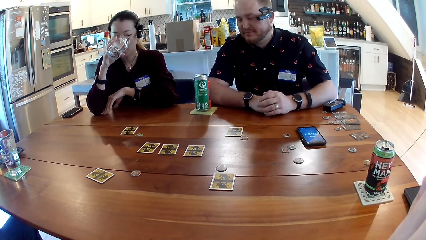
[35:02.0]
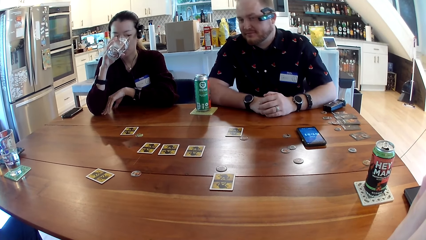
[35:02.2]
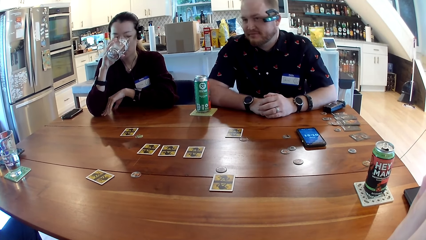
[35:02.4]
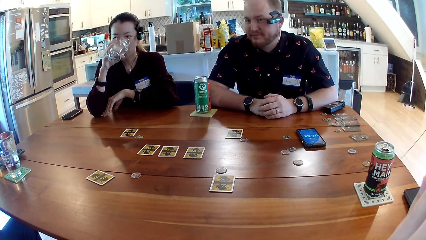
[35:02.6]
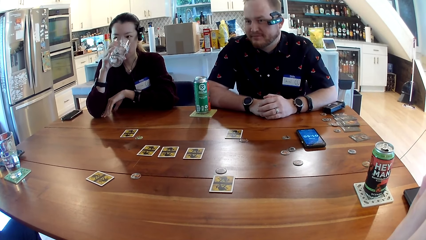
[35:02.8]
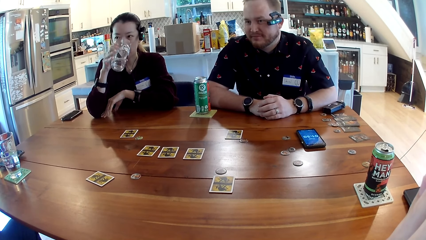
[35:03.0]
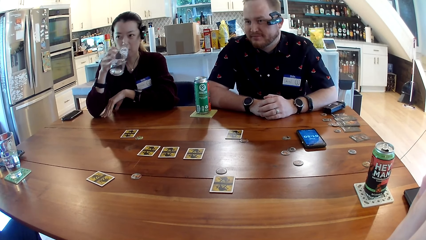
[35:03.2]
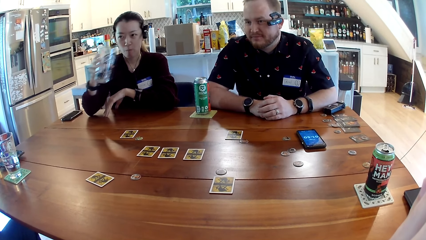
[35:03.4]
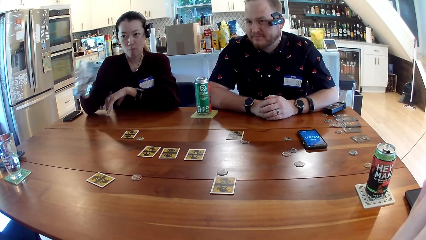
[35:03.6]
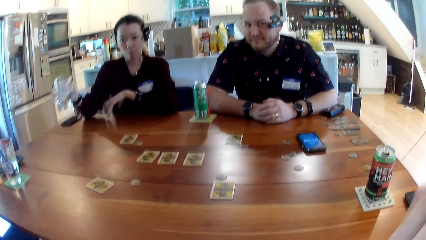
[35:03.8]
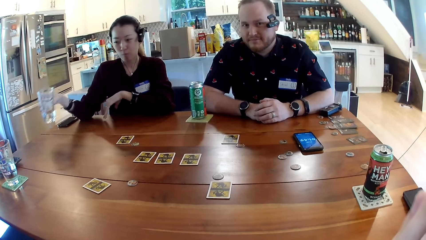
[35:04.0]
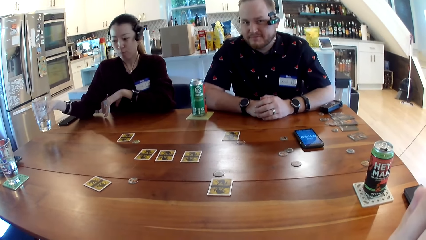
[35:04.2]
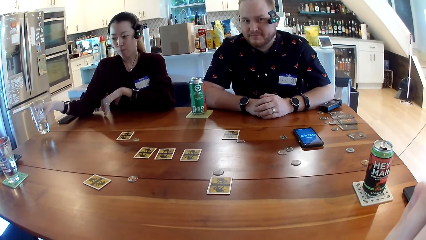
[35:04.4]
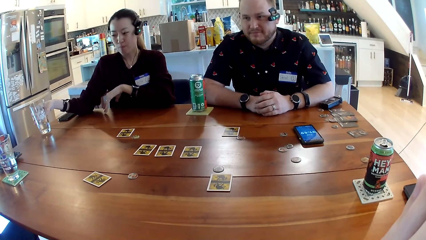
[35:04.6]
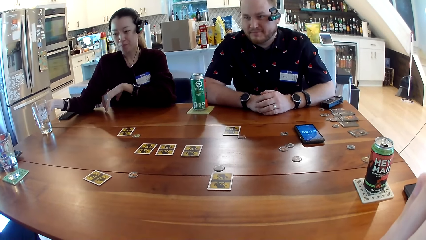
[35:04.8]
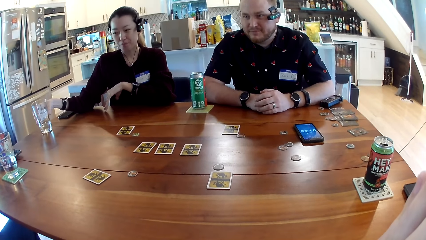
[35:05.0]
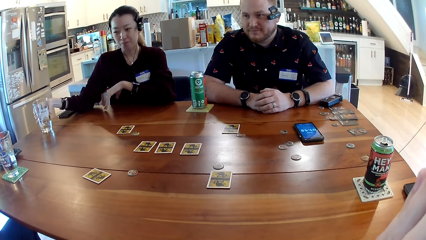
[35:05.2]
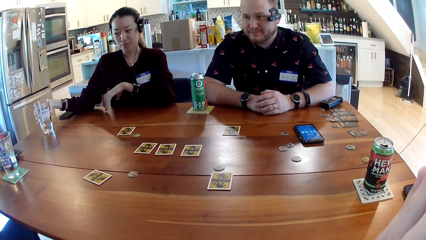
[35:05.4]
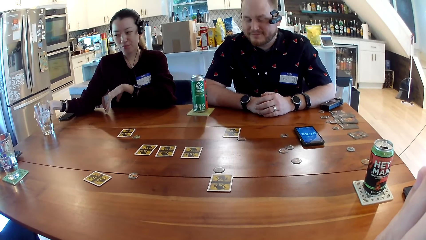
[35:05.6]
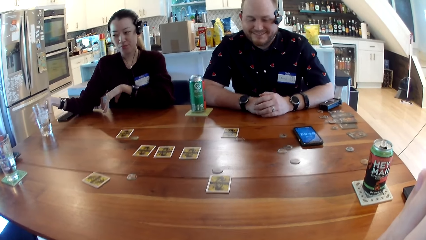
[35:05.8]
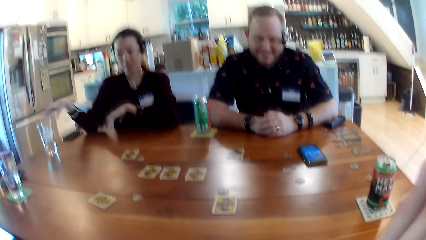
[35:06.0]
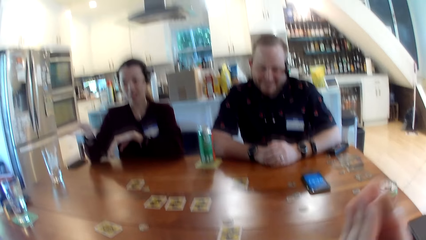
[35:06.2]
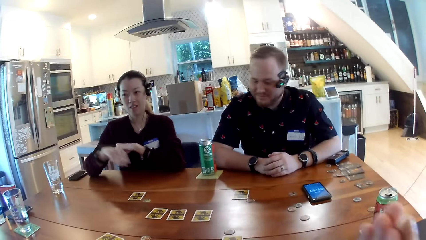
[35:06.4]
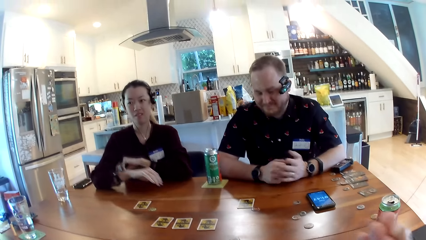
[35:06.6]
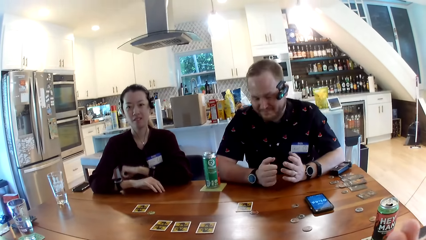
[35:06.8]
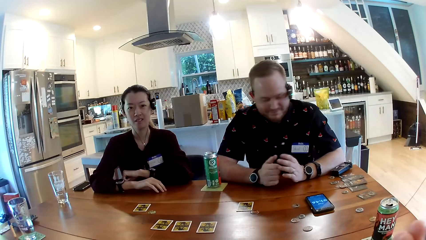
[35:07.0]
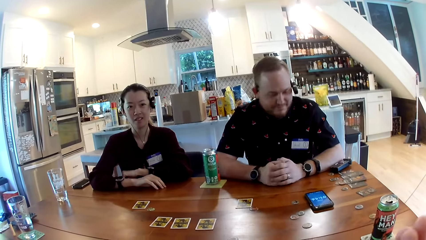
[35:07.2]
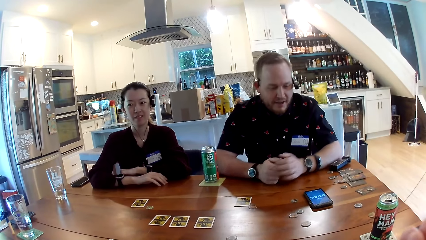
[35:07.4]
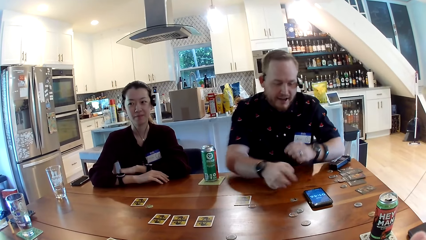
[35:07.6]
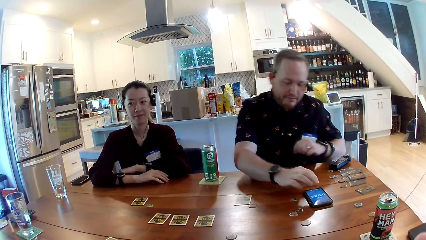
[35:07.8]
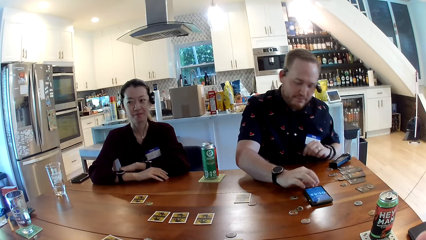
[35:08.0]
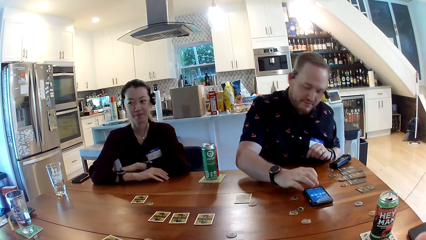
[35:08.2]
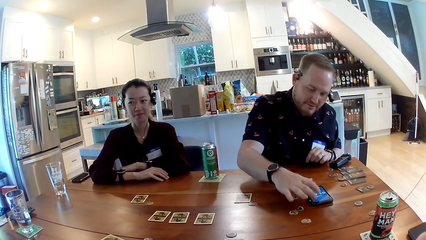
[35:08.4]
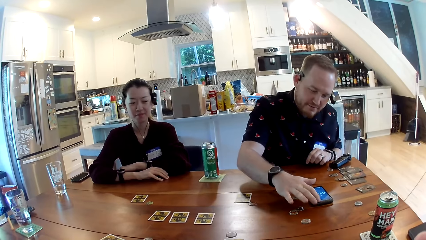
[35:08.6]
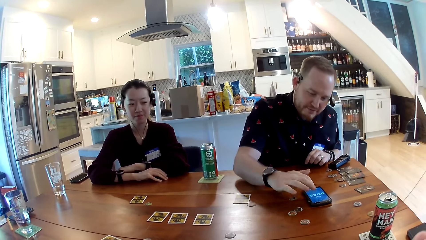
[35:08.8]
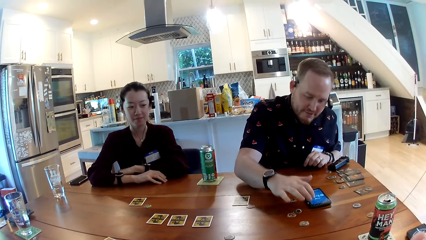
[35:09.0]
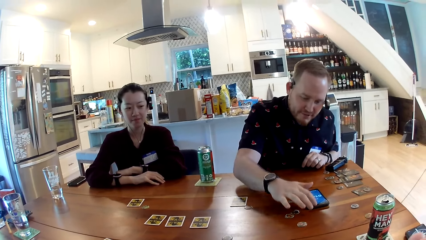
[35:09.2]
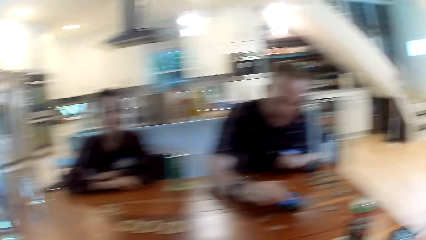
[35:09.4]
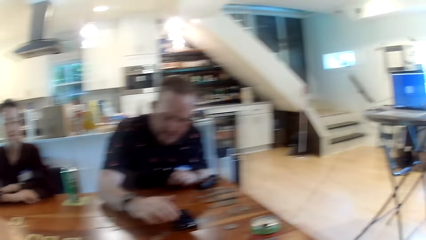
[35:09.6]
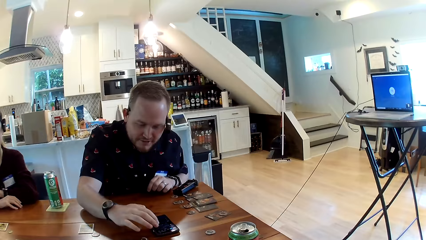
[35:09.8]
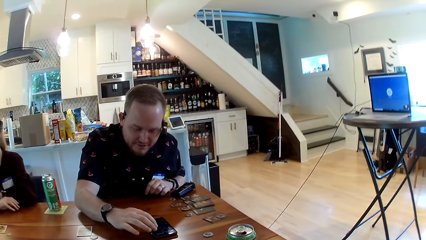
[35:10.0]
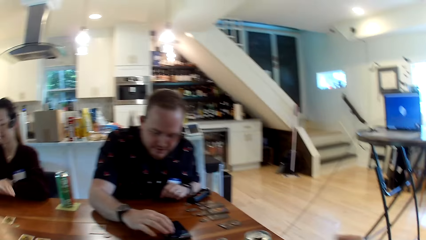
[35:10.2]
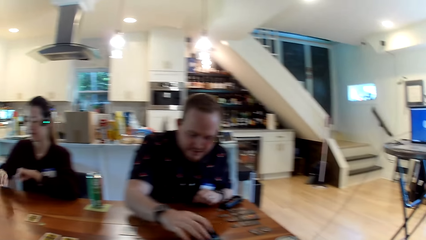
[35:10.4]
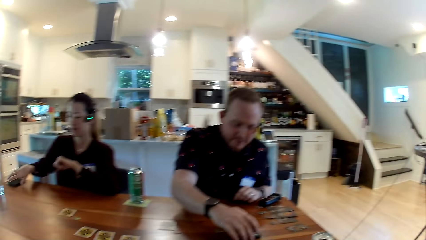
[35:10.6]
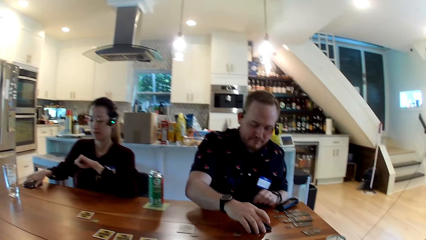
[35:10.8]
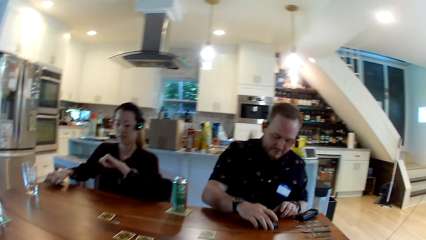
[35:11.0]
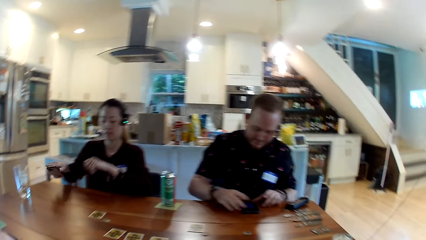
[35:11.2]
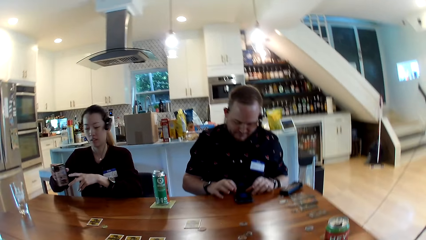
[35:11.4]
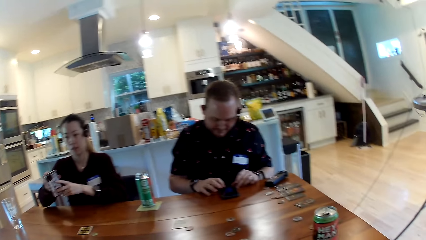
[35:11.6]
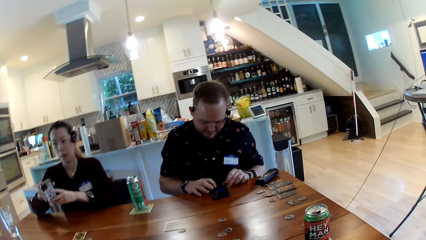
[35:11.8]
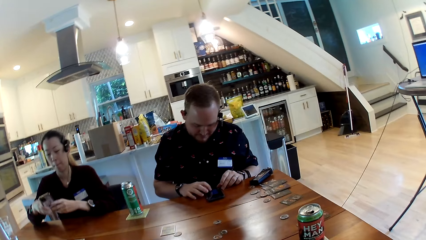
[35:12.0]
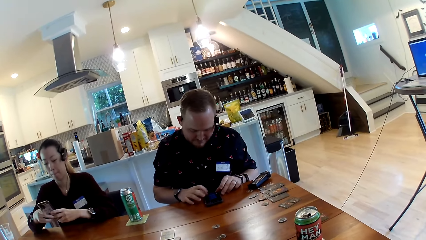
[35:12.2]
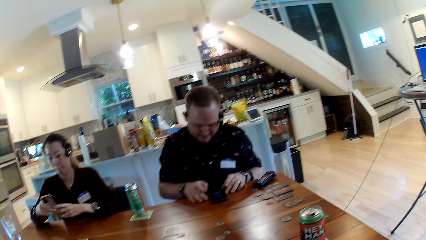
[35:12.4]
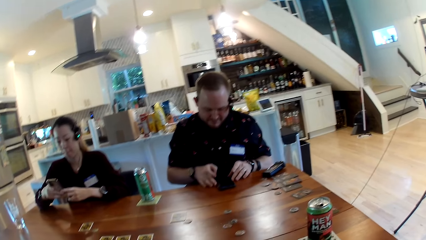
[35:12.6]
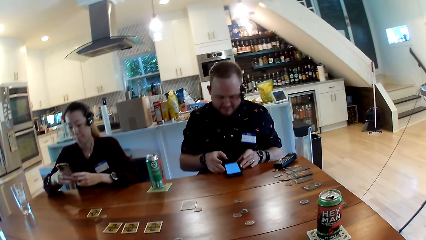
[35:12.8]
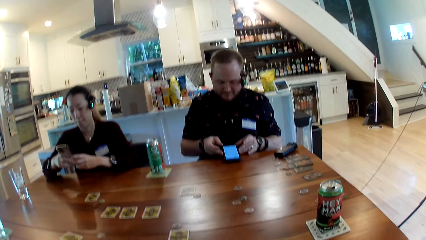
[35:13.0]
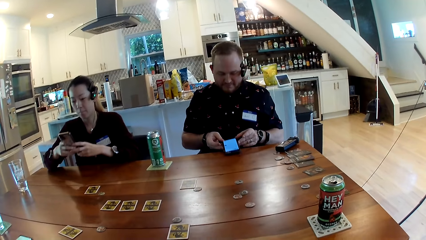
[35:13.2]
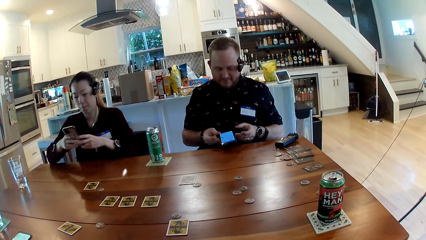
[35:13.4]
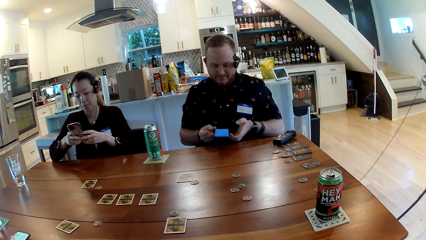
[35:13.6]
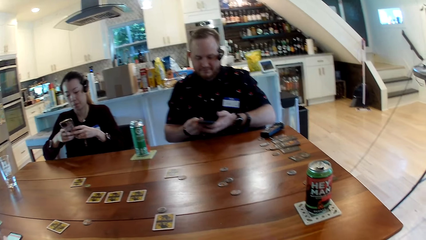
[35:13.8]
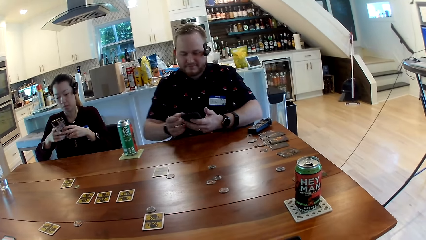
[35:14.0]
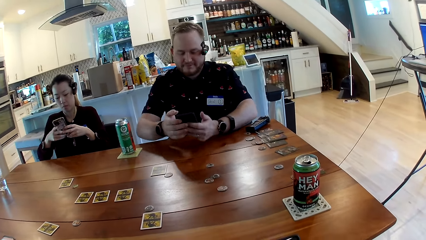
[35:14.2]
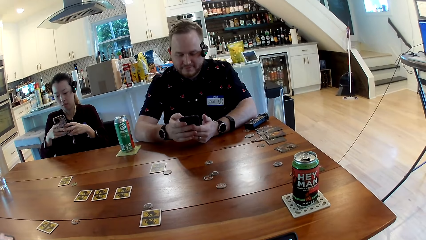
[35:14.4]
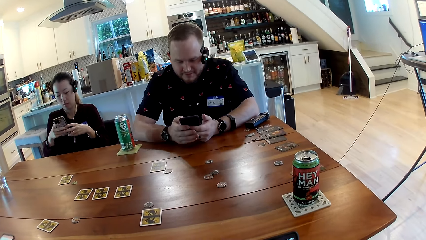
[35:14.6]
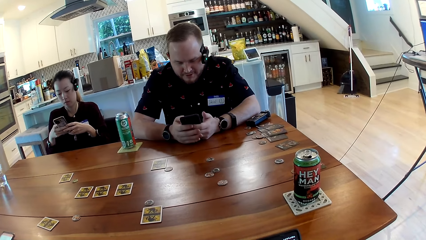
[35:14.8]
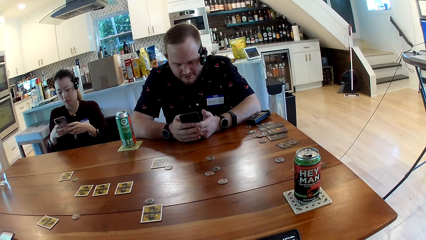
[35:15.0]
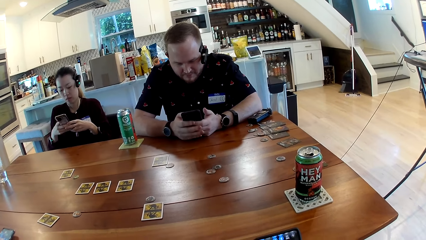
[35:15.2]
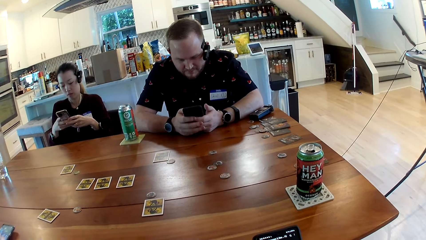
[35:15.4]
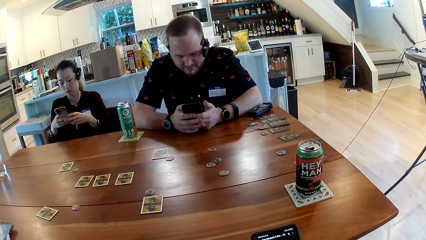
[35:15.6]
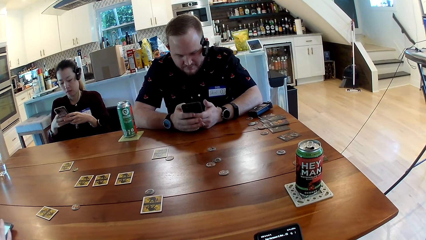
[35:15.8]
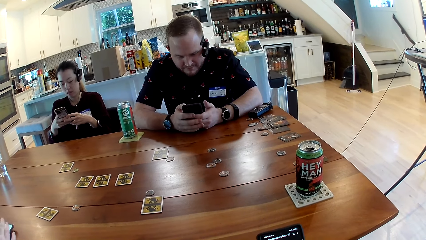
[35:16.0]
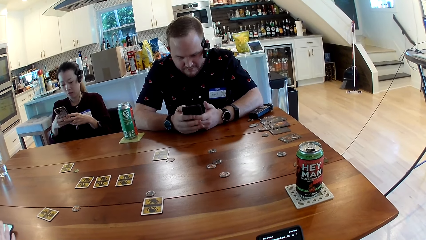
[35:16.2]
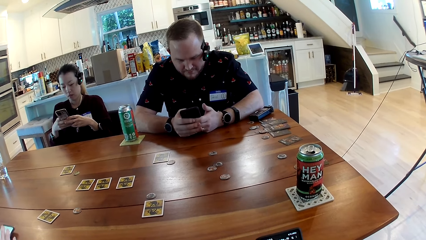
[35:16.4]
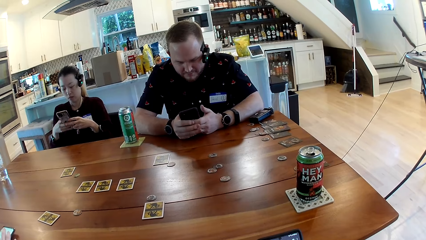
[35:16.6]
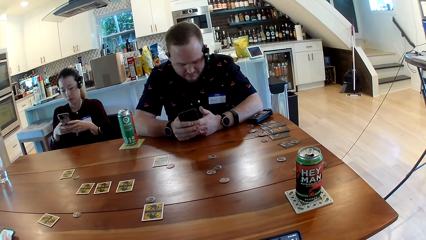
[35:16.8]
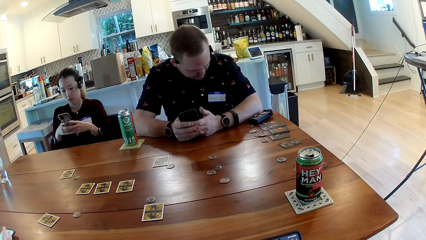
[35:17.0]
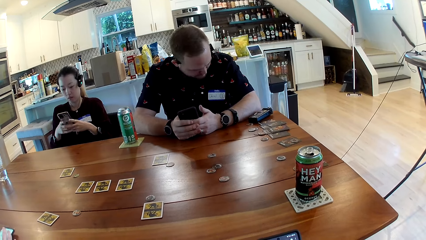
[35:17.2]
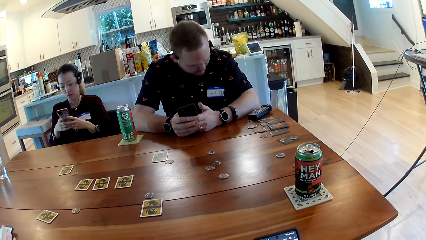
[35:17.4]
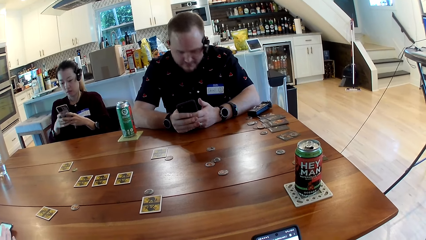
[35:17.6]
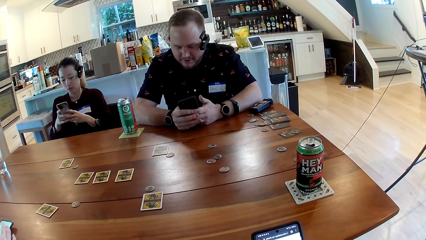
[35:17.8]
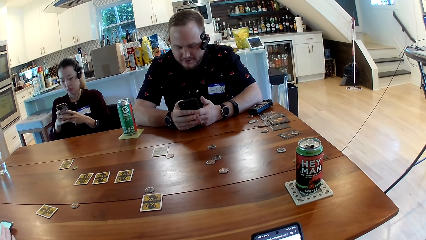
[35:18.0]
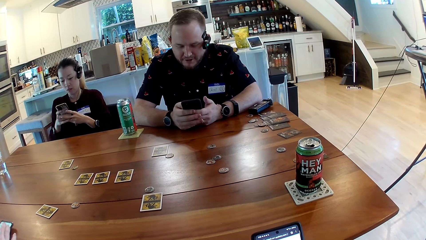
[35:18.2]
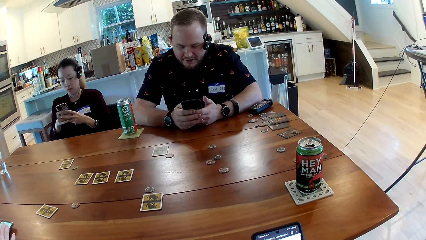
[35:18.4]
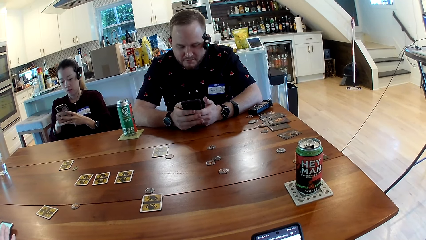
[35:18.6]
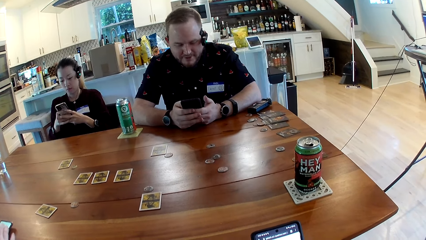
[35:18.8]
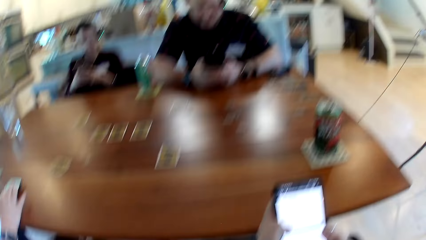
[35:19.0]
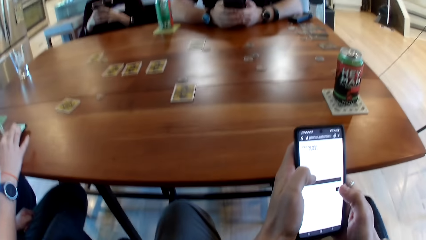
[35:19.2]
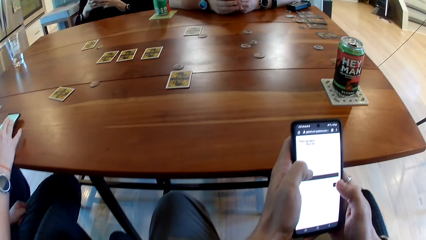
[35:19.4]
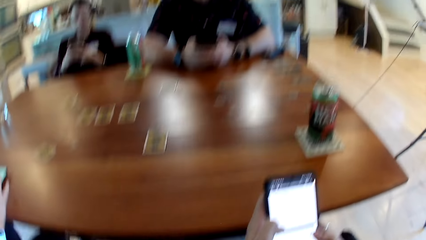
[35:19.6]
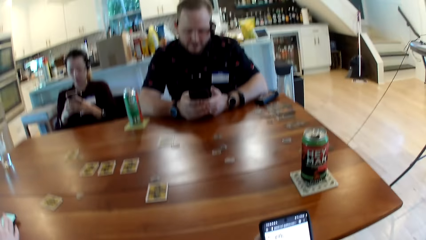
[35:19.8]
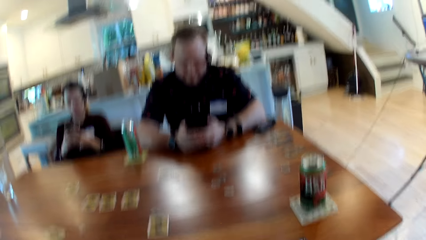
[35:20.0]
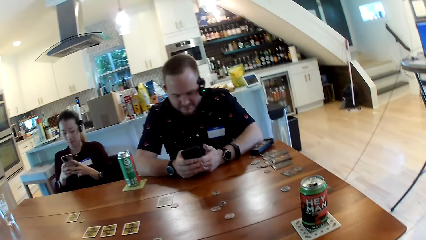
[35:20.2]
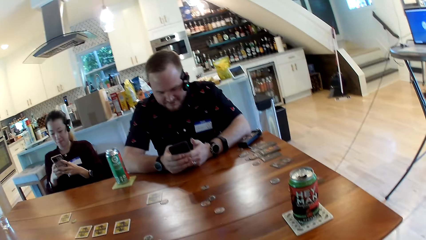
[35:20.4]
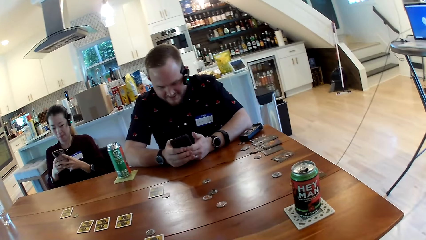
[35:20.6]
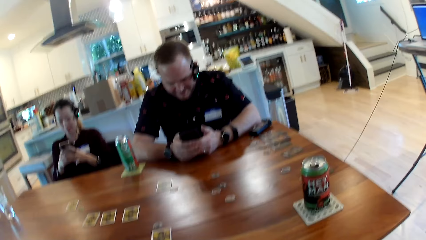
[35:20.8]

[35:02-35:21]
The woman drops the glass cup with her right hand. The camera wearer looks around. A man operates a phone. The man presses the phone on the table with his right hand. The woman picks up her phone from the table with her right hand. The man picks up the phone from the table with his hands. The woman operates the phone. The man operates the phone. The camera wearer looks around. Another woman presses her phone with her right hand. Another man operates a phone.
